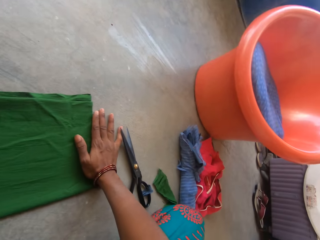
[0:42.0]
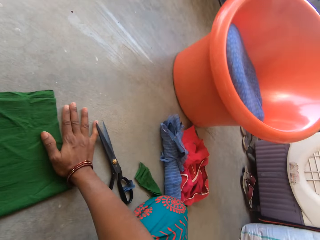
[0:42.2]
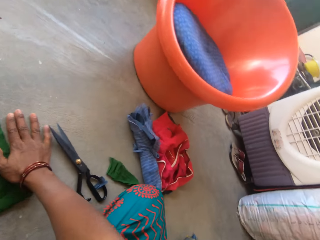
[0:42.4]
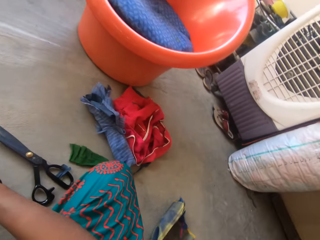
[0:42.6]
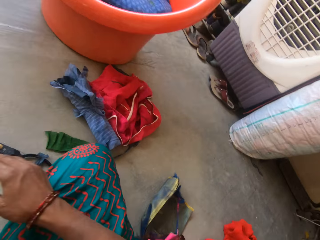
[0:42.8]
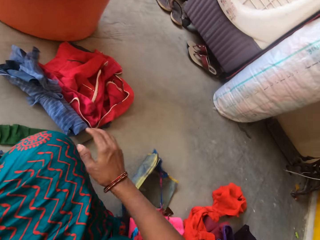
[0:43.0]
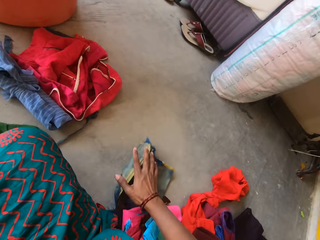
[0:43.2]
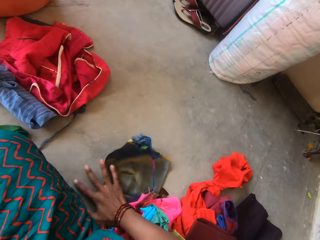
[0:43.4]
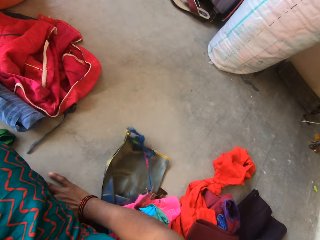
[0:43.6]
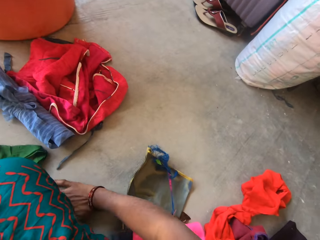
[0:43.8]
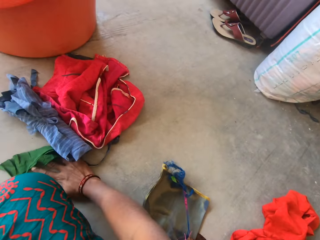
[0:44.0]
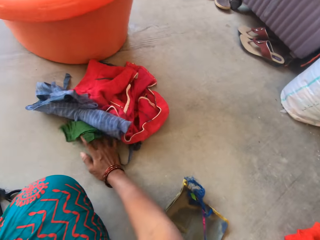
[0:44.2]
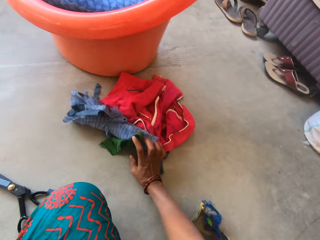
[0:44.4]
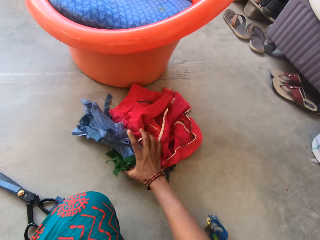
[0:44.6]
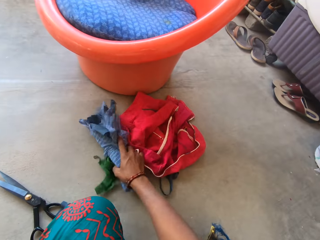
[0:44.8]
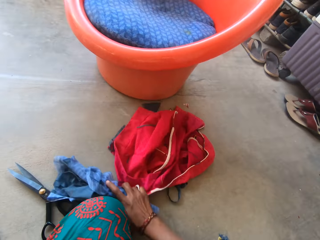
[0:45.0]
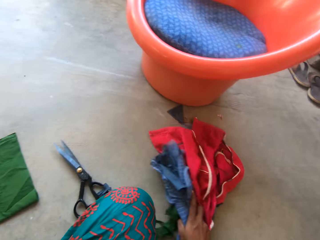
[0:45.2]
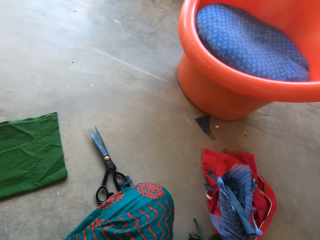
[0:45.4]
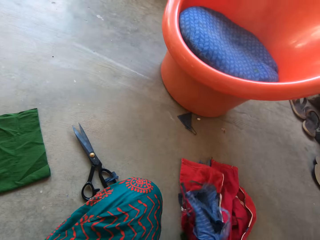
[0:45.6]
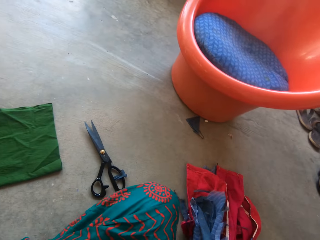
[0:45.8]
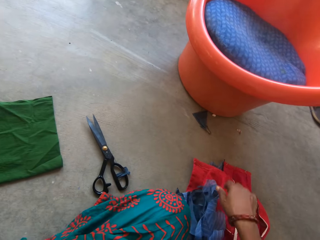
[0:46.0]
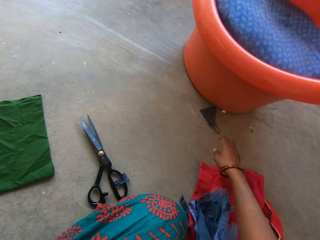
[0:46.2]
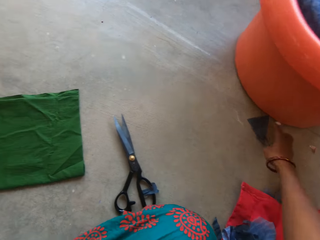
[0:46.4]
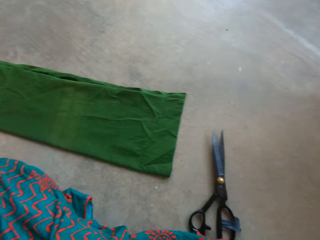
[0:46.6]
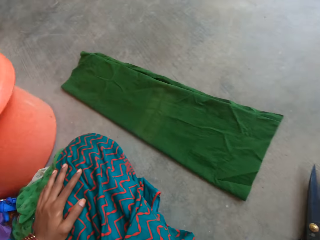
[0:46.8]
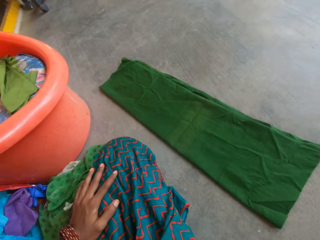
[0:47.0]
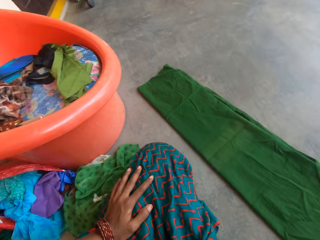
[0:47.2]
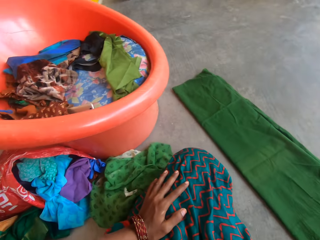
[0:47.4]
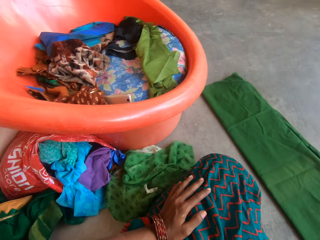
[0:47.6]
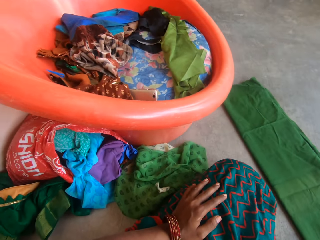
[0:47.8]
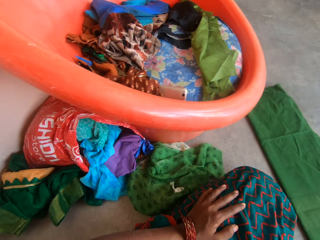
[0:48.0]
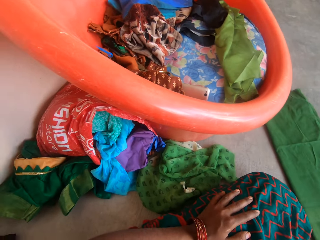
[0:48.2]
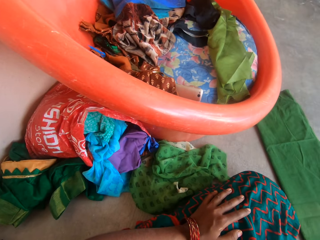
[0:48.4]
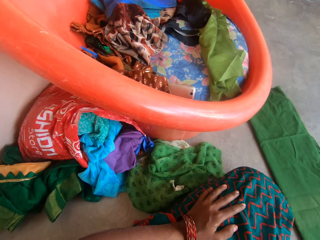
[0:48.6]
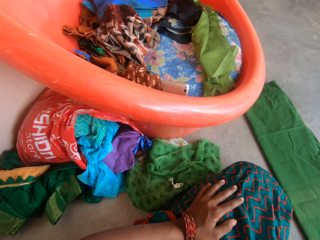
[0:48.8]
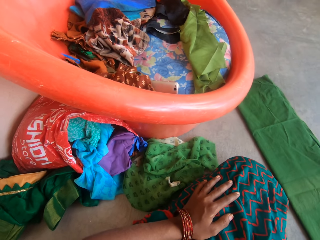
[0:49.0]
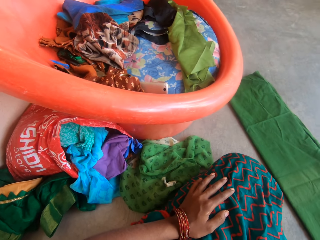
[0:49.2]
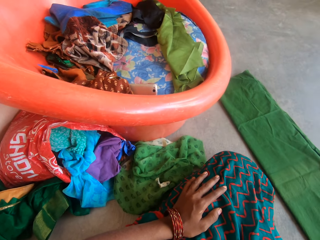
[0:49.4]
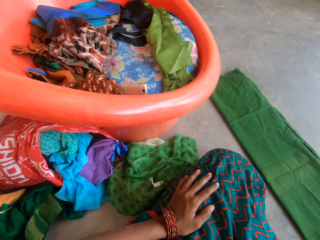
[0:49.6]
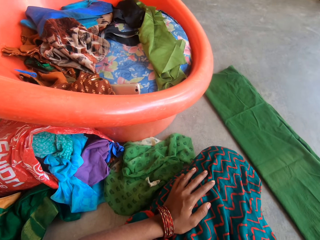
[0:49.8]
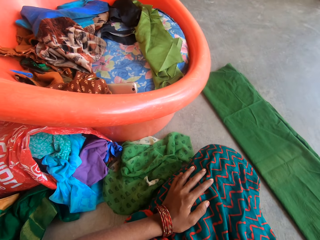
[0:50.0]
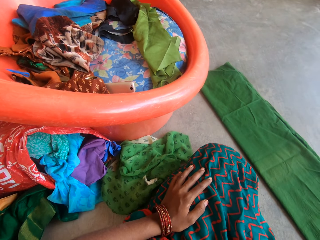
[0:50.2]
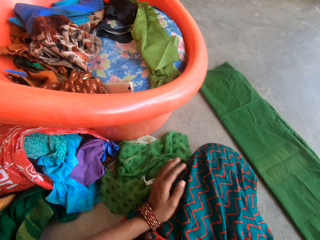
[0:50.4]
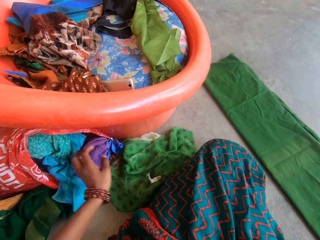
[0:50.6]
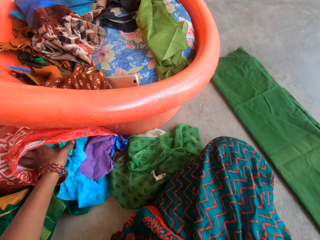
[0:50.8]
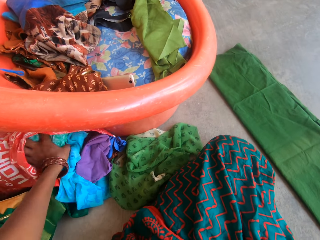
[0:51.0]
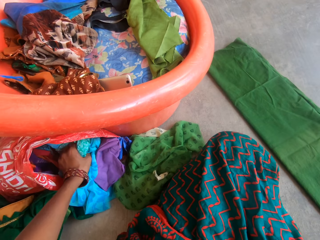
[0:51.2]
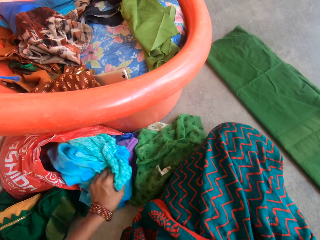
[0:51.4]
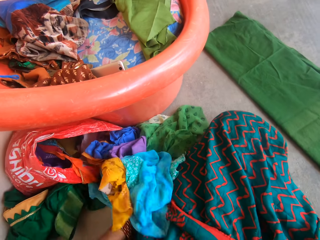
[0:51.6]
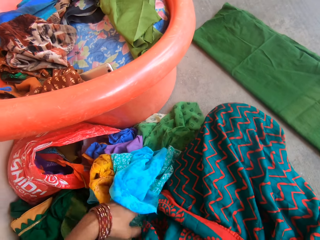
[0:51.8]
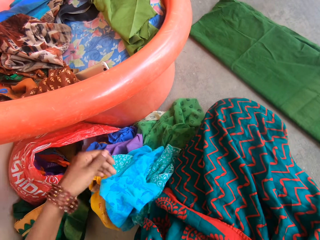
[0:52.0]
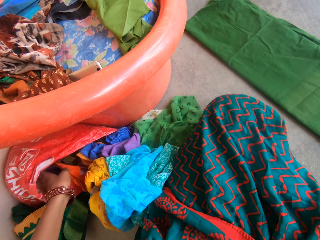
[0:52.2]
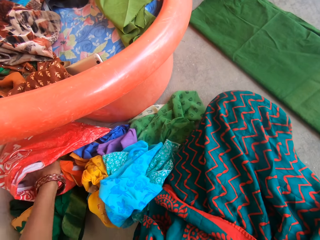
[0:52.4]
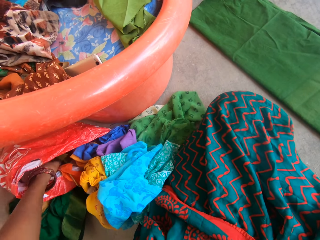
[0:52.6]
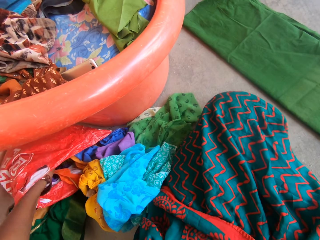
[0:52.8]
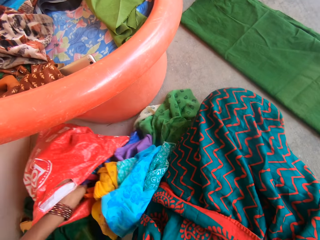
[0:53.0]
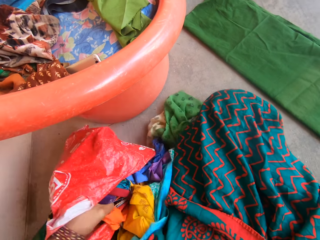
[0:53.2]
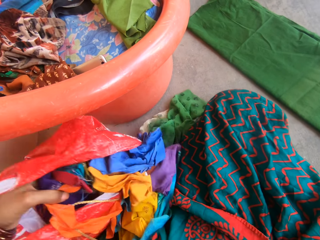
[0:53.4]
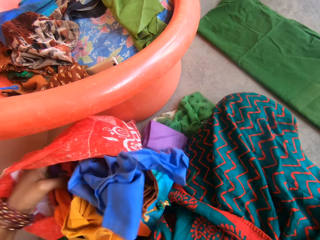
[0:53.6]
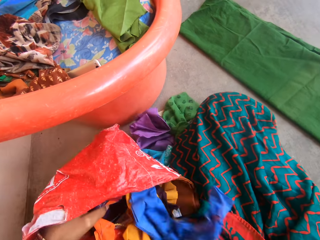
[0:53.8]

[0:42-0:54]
The camera wearer touches a cloth. They push the clothes on the floor and pull the clothes. They pick up a fabric and look around. They remove clothes in the nylon bag.

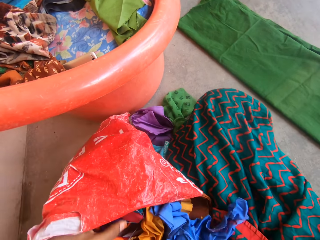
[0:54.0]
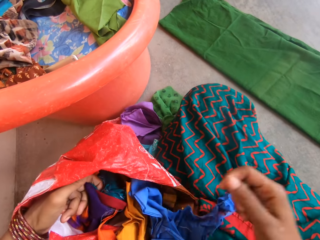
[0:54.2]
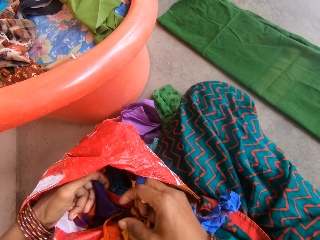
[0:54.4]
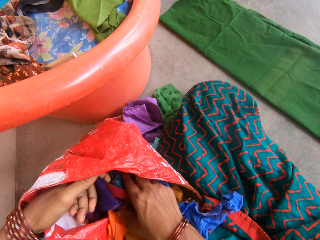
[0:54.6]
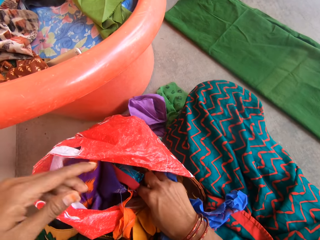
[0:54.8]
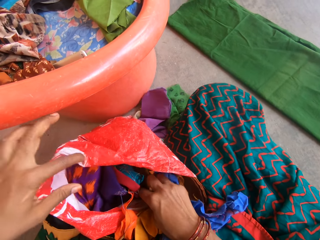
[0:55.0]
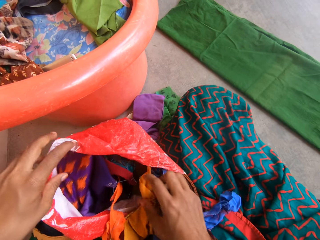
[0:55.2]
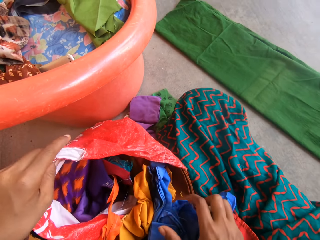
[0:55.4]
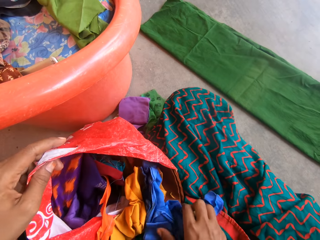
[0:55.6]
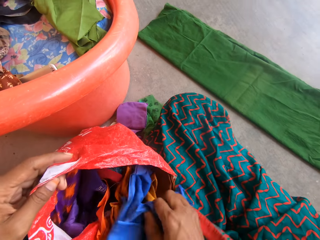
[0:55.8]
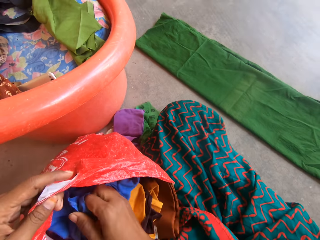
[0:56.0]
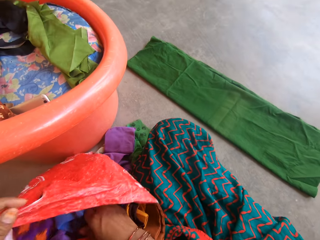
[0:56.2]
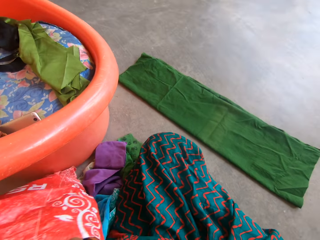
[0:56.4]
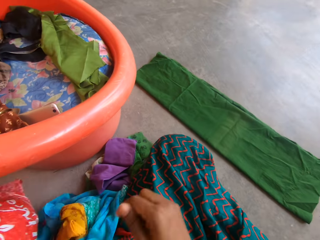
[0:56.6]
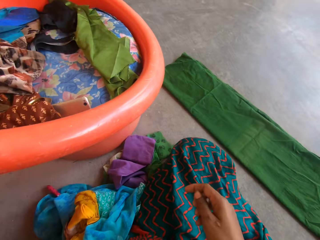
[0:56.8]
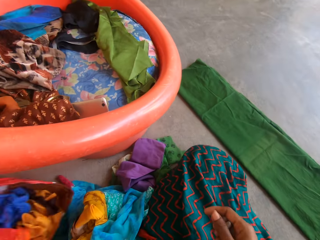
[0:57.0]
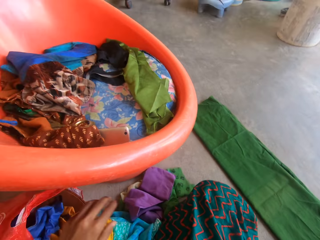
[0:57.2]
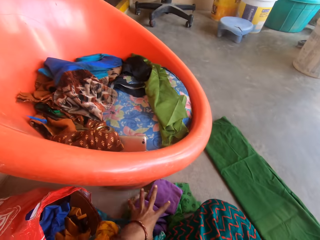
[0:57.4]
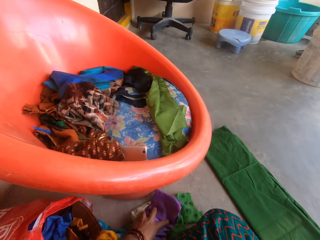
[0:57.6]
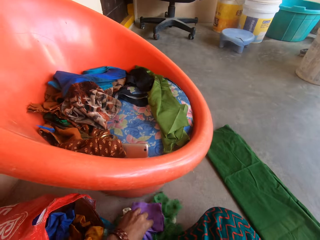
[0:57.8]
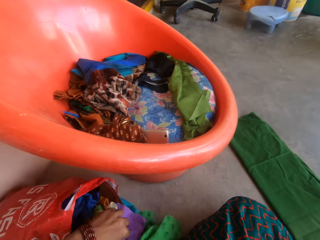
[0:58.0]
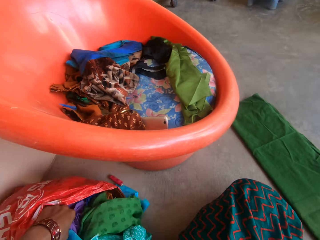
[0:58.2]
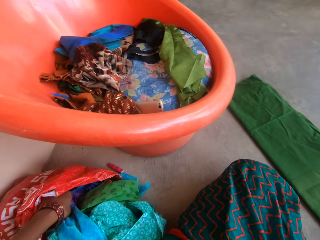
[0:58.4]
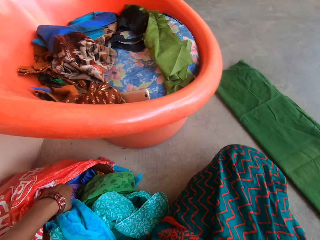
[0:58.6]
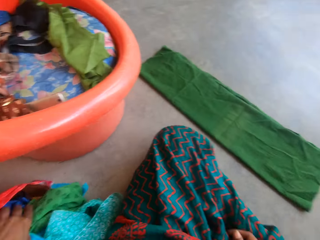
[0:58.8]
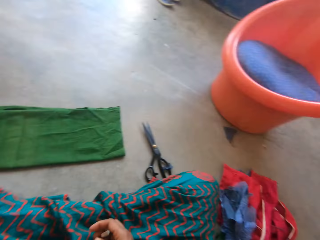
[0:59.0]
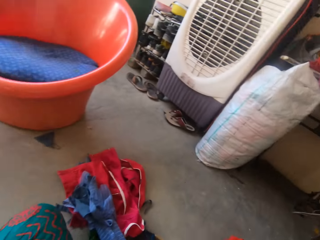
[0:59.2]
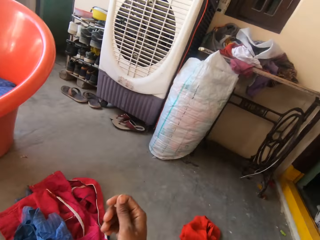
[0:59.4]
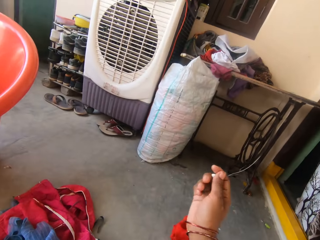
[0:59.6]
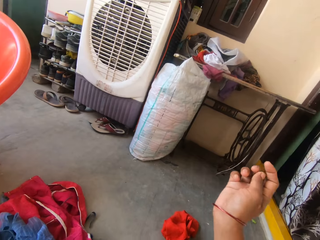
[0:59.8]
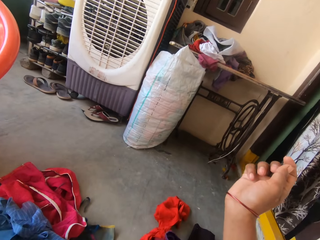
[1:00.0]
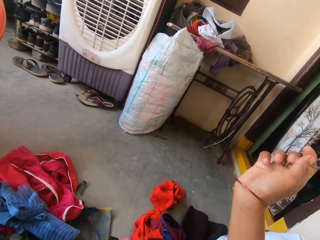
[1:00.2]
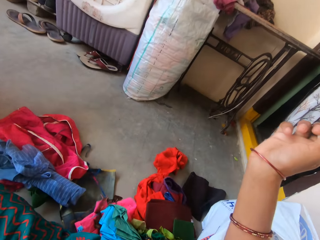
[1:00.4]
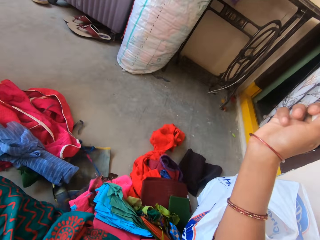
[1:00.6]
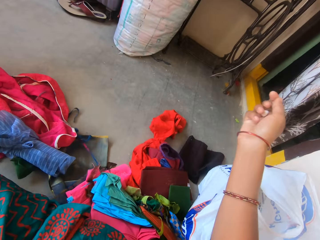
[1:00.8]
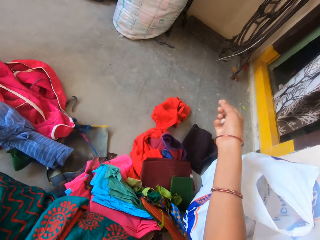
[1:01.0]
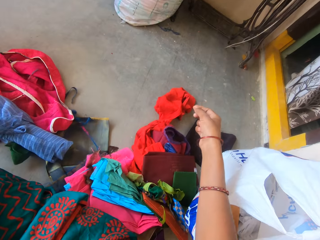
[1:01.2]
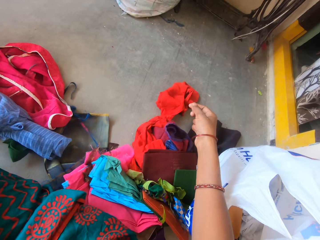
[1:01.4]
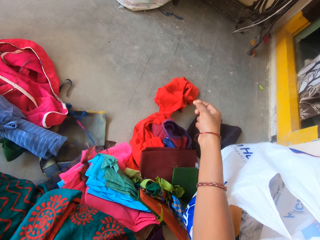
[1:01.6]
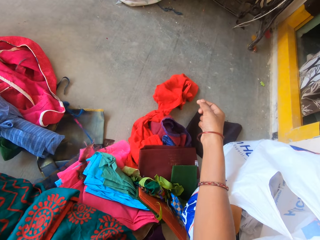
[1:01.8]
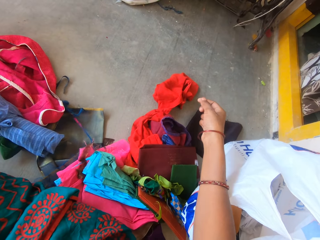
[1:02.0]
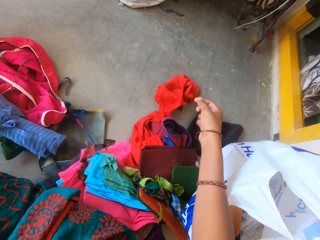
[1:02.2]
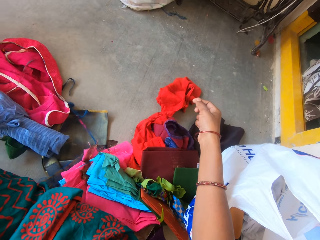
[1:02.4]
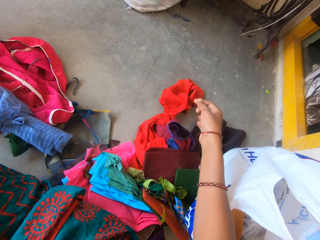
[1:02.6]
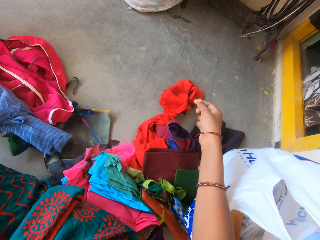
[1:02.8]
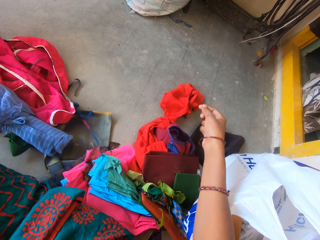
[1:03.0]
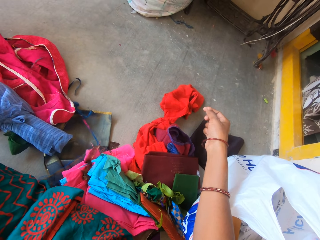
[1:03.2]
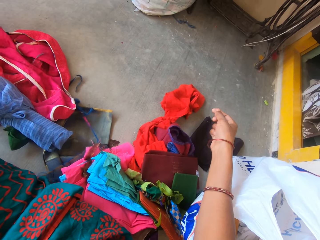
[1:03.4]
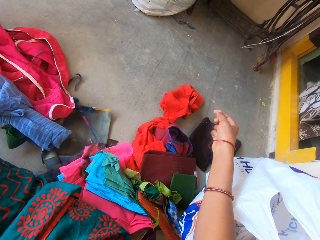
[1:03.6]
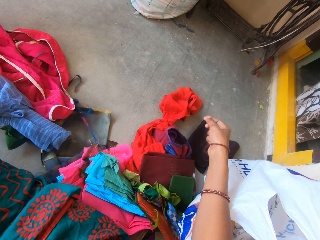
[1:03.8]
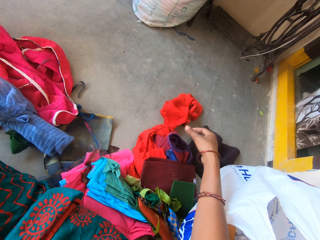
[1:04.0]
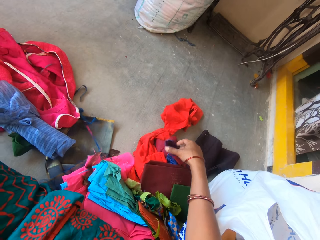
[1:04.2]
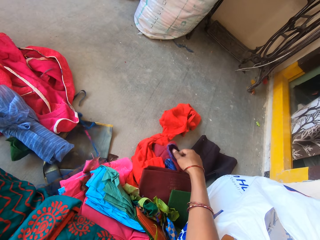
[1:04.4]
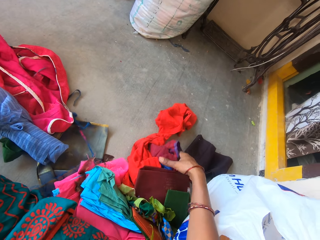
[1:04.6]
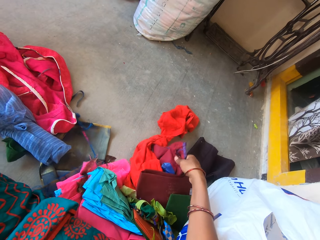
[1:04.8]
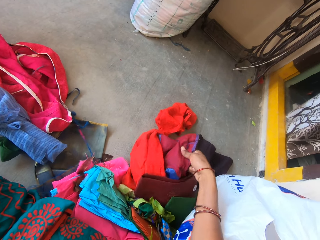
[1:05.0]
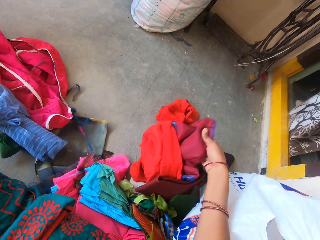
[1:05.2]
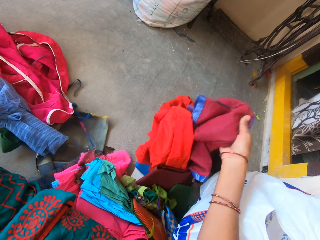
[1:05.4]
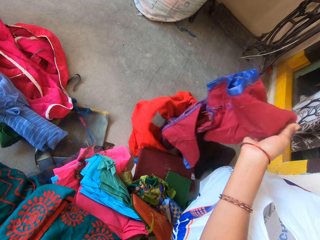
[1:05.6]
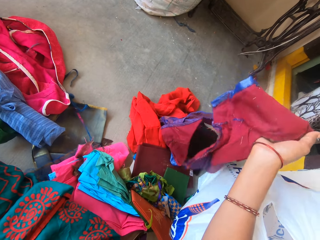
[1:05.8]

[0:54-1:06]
The camera wearer returns the cloth in the nylon bag. They place the nylon bag aside. They put the clothes in the nylon bag. They turn around. They pick up a cloth.
